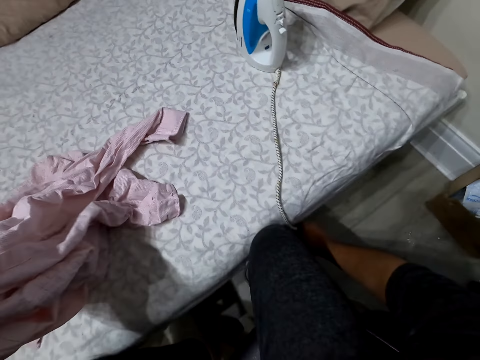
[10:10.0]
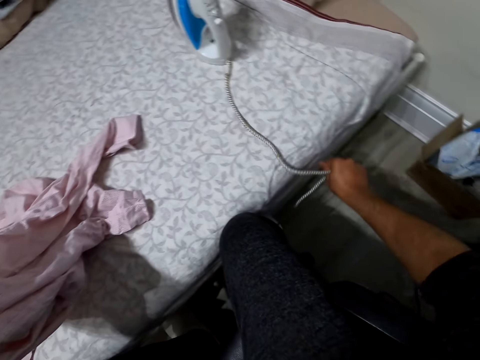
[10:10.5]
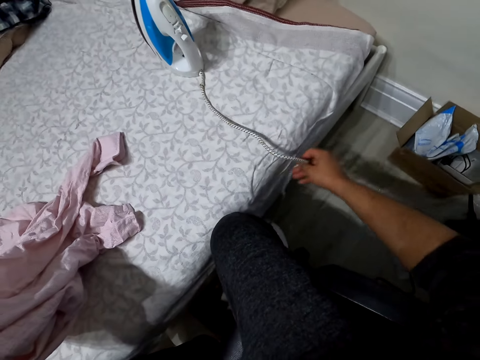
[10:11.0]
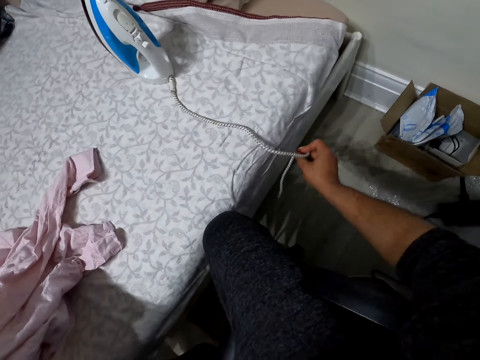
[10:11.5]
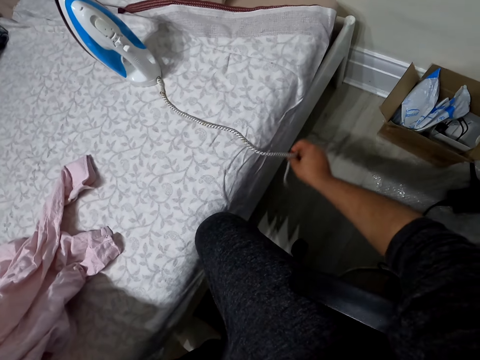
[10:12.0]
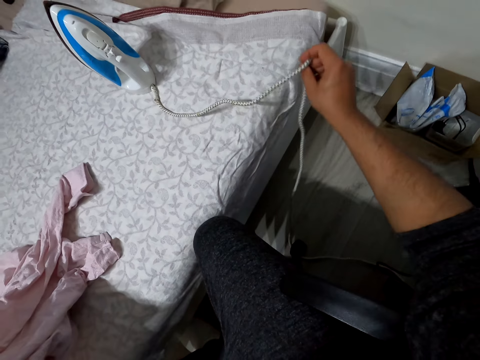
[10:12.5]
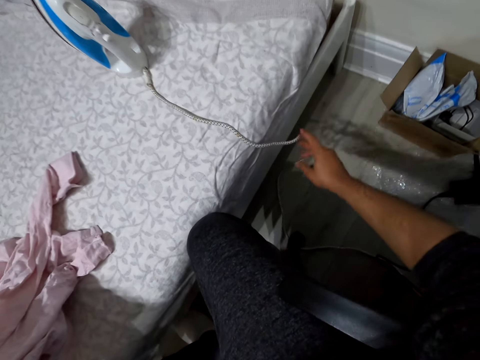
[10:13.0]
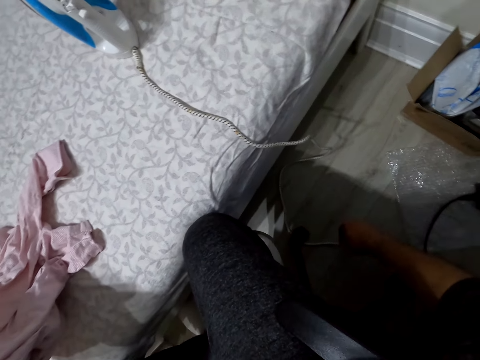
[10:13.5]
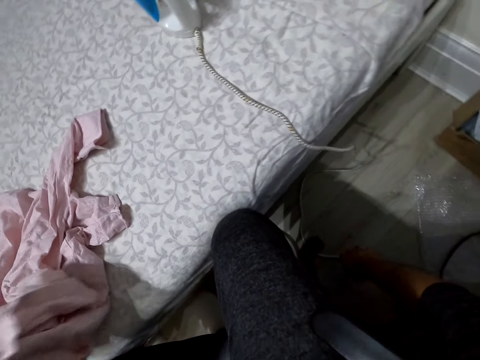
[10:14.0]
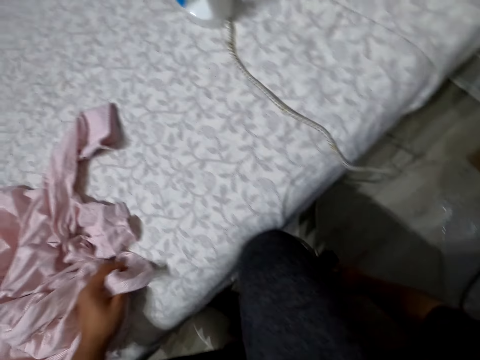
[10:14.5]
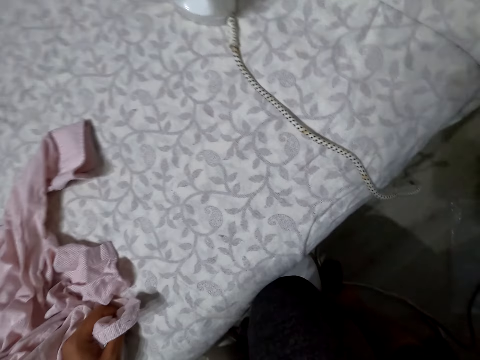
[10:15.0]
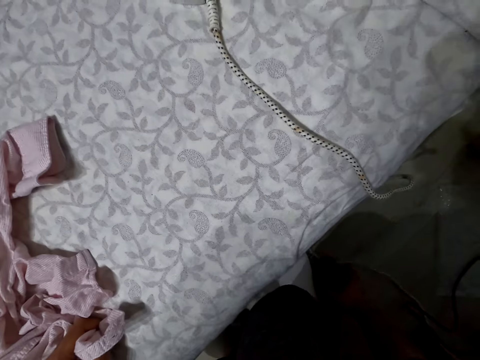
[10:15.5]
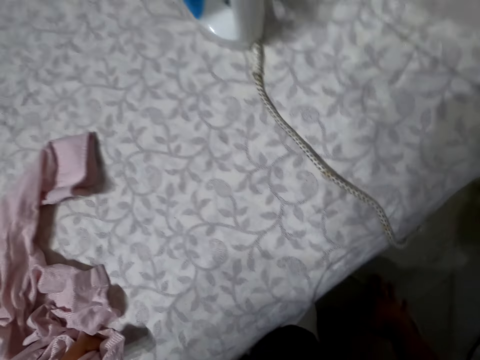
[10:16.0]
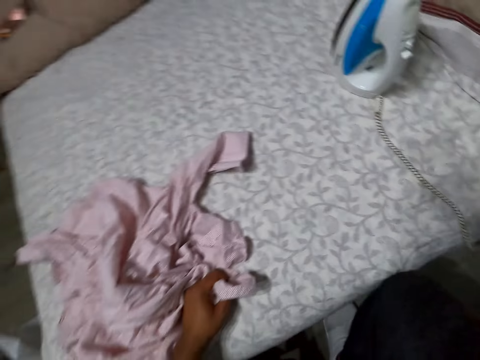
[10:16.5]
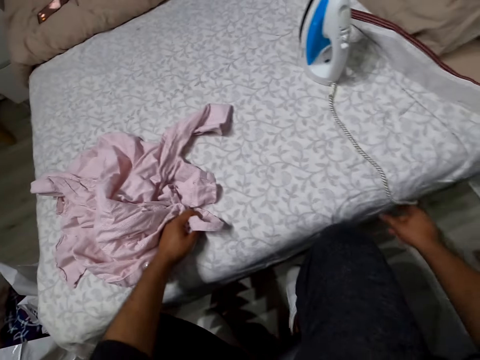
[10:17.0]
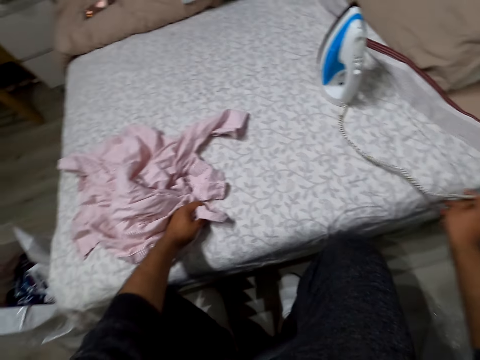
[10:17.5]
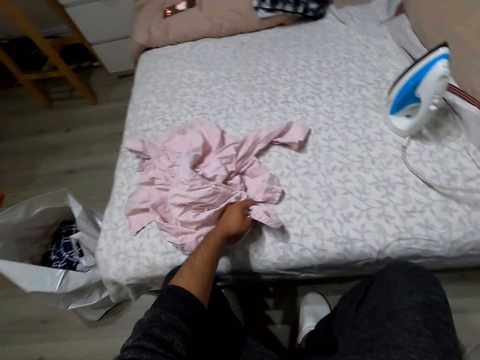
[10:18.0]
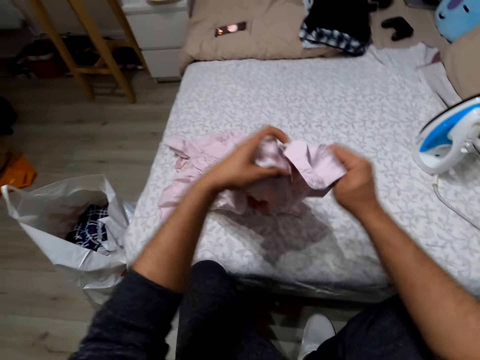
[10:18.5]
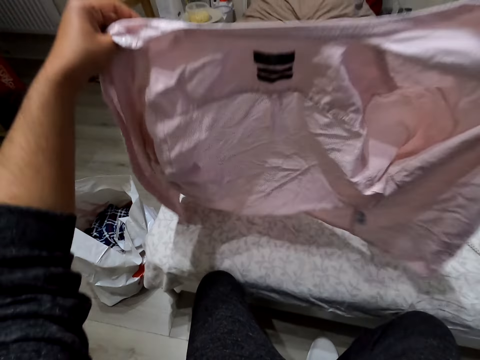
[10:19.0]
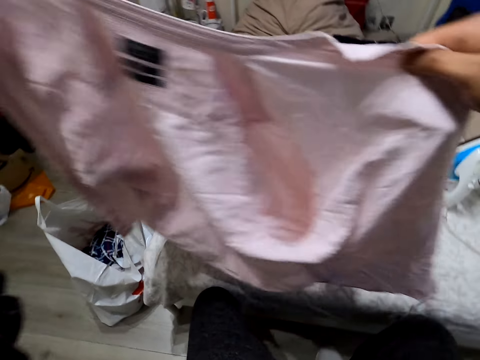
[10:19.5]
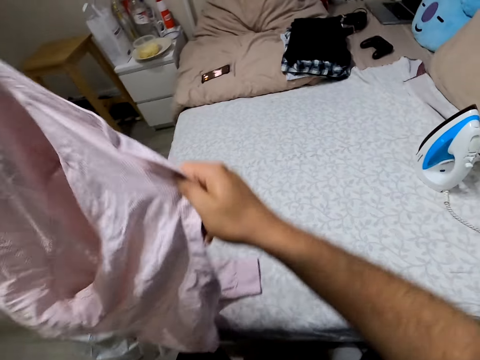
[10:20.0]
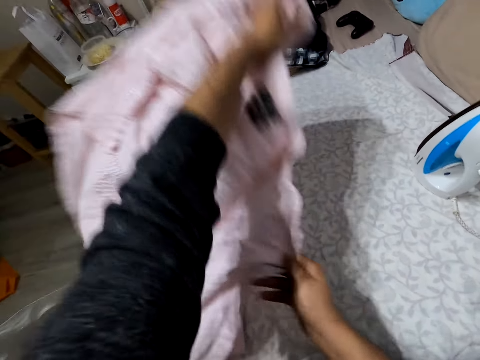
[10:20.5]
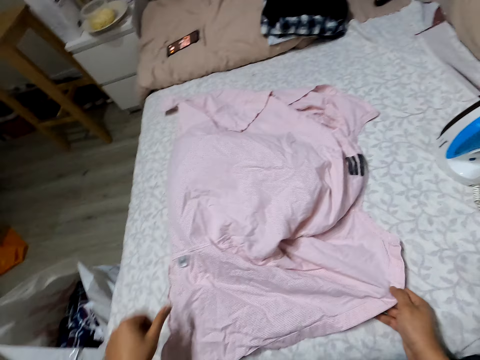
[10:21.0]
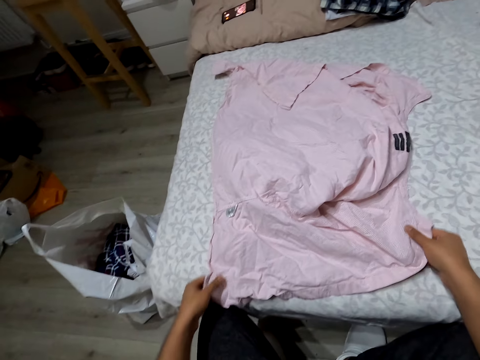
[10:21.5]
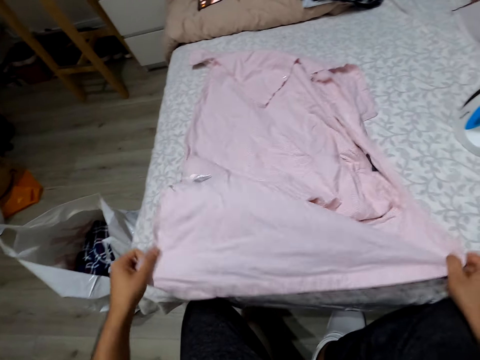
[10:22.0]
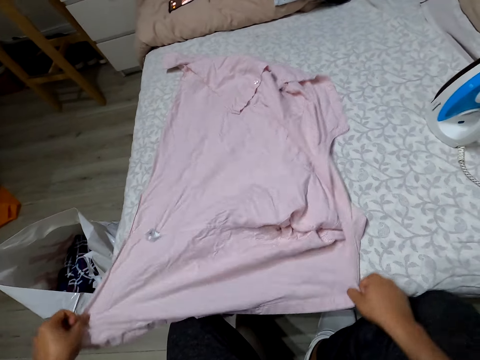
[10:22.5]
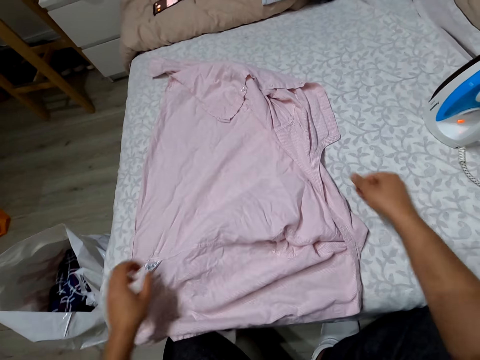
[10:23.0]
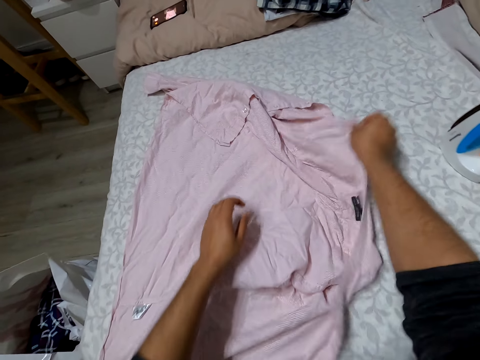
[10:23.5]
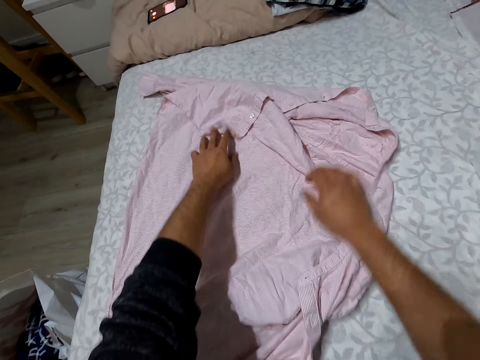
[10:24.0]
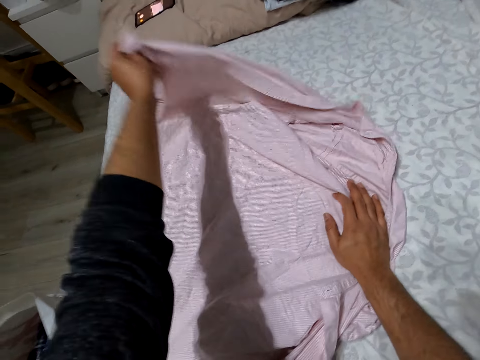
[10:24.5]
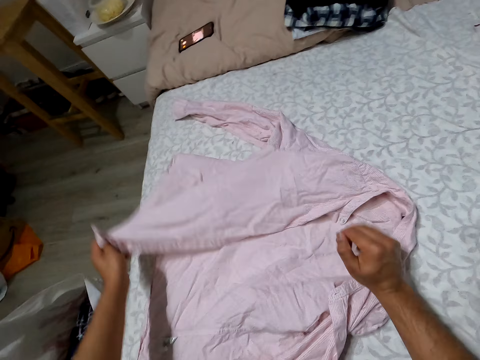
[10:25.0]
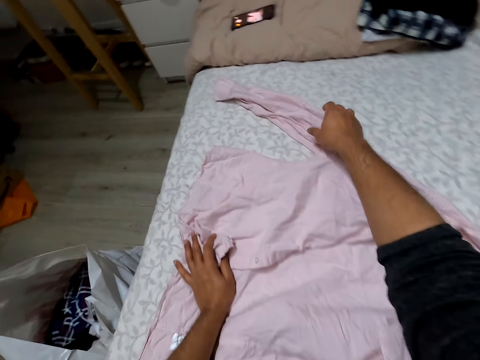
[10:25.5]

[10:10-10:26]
The camera wearer grabs a cable. They hold the cable. They drop the cable. They move the cable on the floor. They move the cable aside. They straighten a cloth. They drop the cloth. They straighten the cloth.

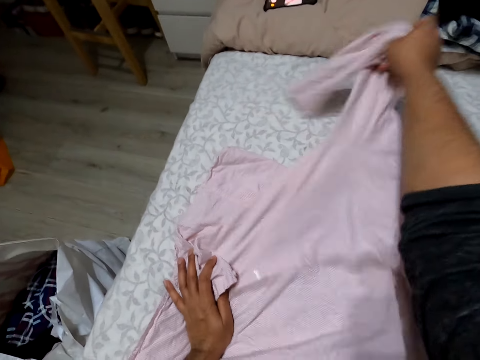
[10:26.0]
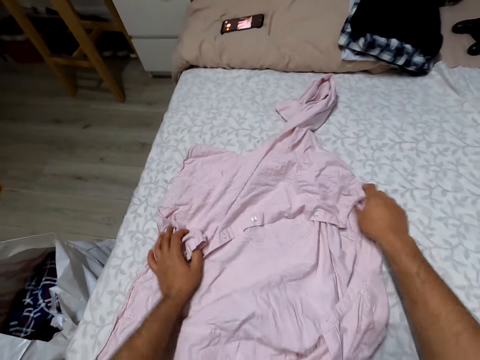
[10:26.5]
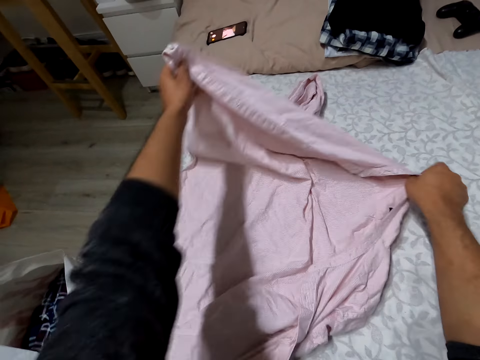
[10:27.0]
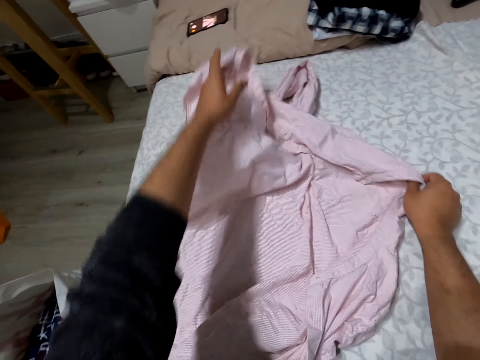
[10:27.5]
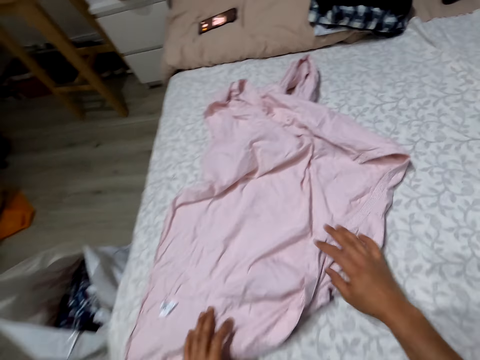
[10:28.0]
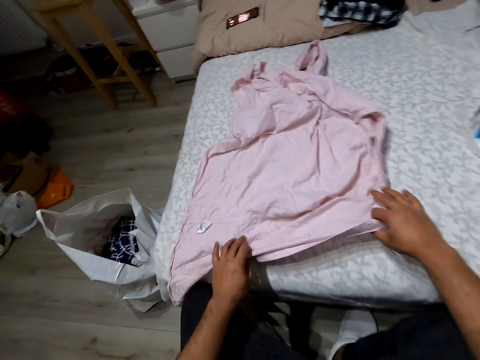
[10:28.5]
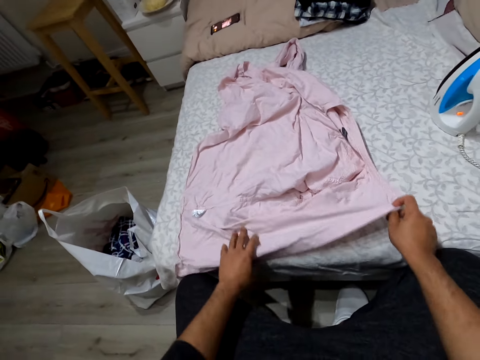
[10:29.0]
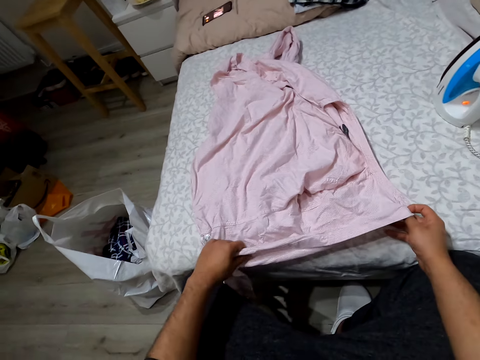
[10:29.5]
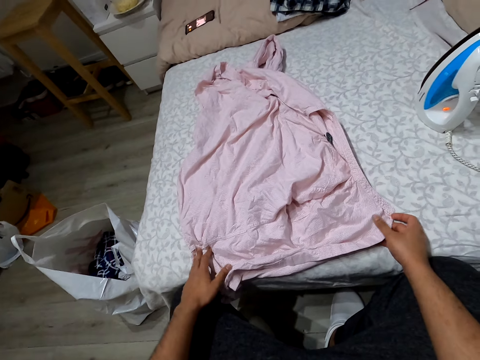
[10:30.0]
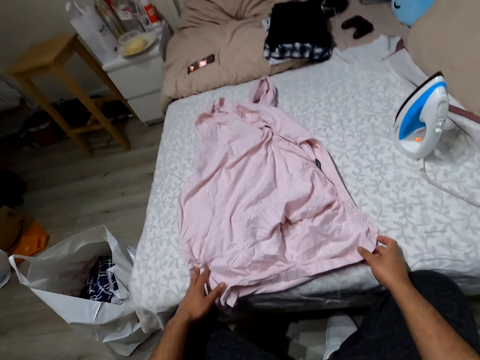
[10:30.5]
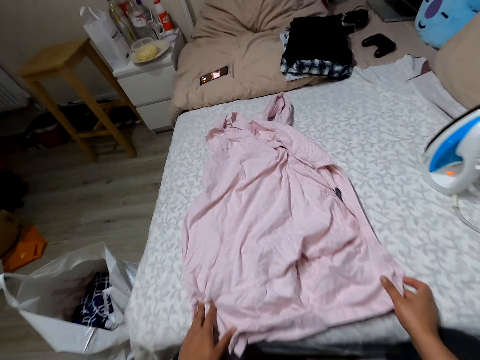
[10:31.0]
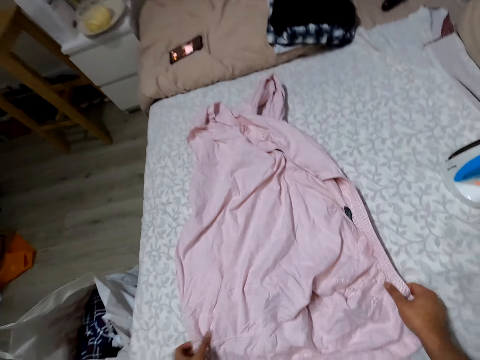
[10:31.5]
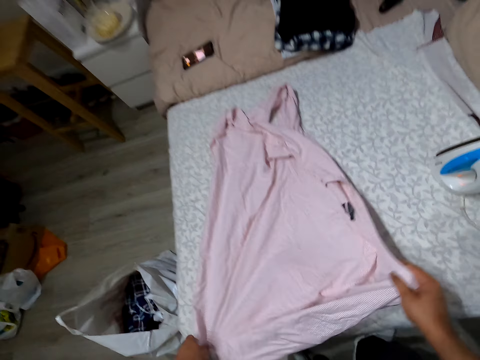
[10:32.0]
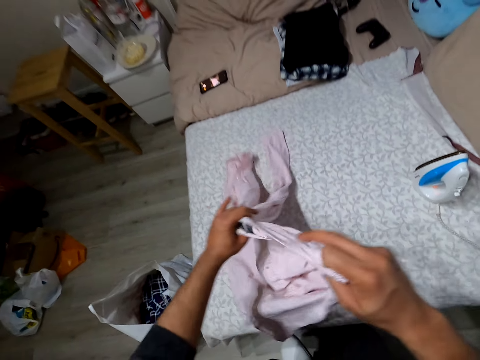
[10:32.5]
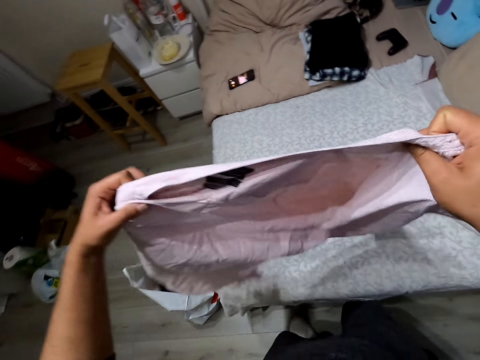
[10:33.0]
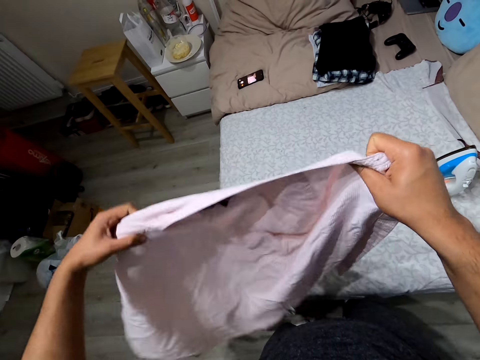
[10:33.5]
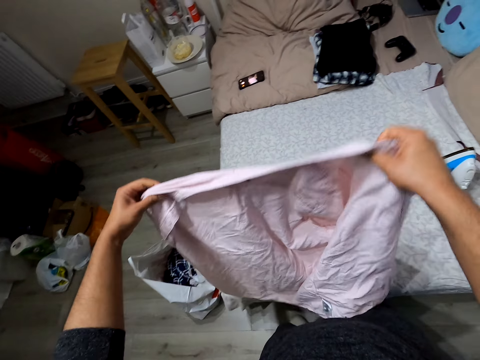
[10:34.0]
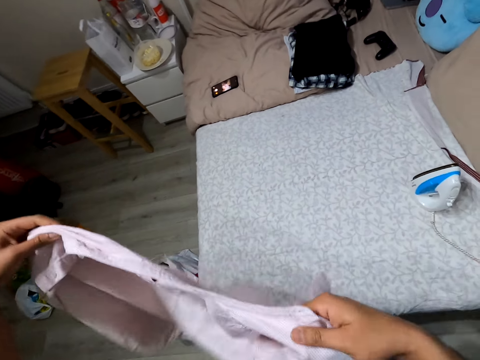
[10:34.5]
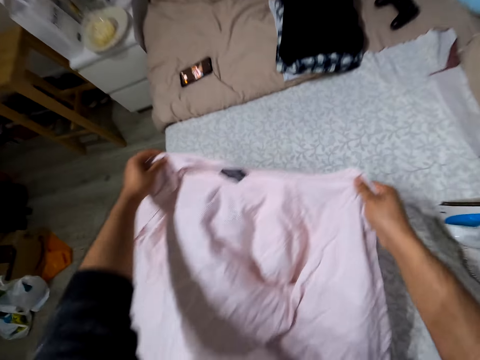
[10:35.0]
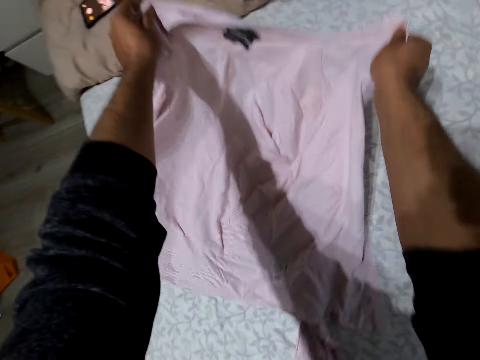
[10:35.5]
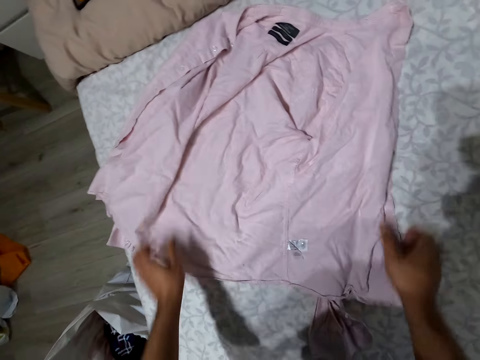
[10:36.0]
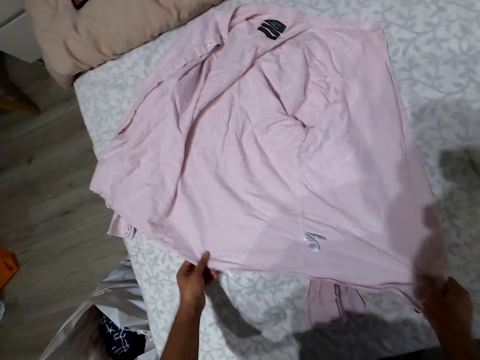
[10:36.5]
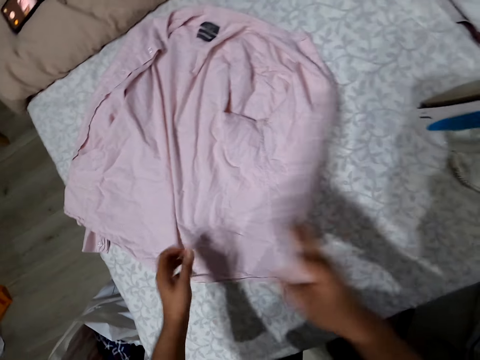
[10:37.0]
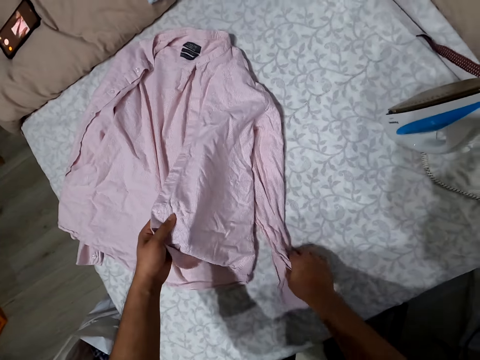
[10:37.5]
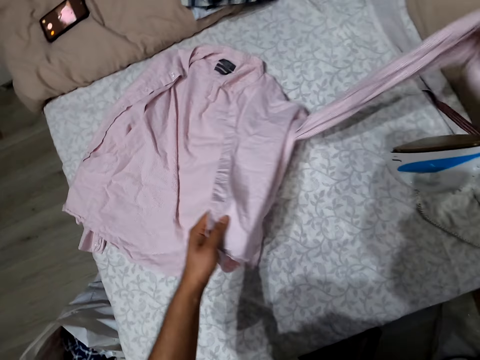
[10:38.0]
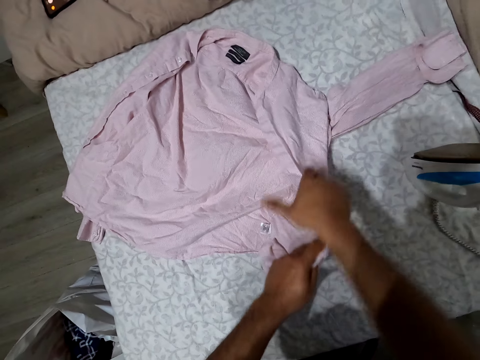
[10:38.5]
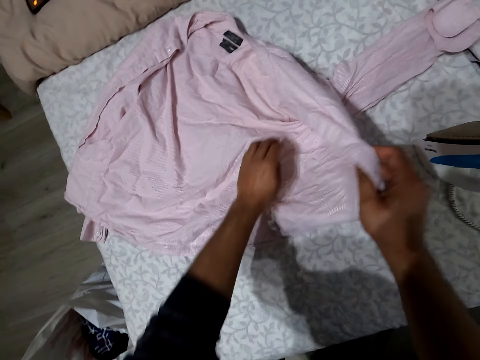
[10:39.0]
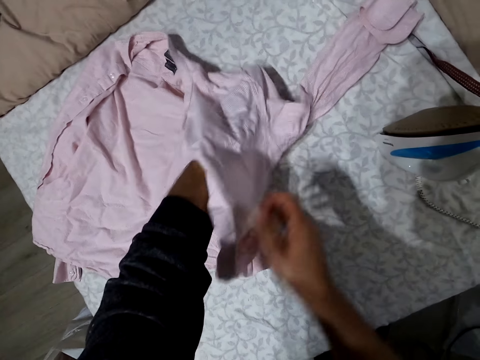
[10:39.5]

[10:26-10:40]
The camera wearer adjusts the shirt. They look around. They pick up a cloth. They drop the cloth. They straighten the cloth. They fold the cloth. They straighten the cloth.
